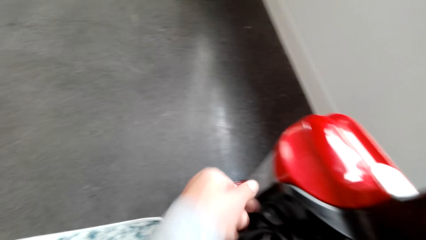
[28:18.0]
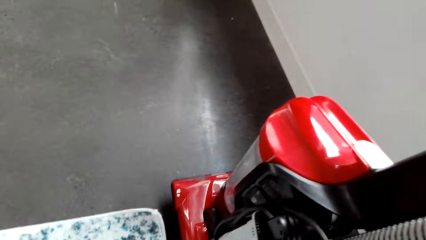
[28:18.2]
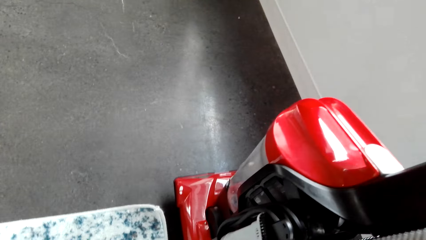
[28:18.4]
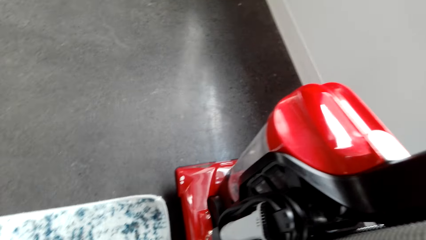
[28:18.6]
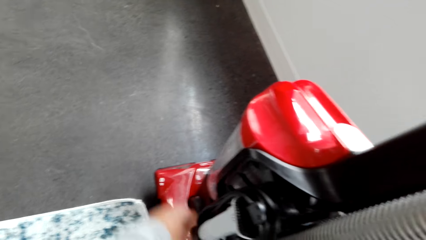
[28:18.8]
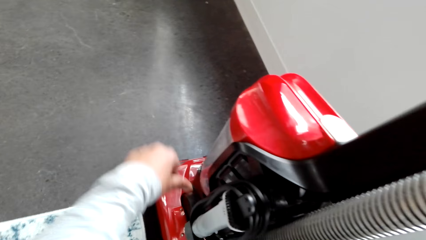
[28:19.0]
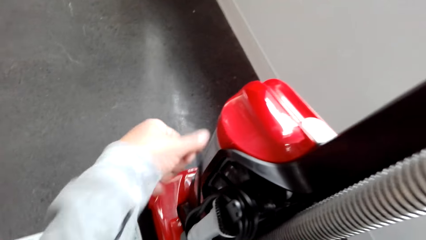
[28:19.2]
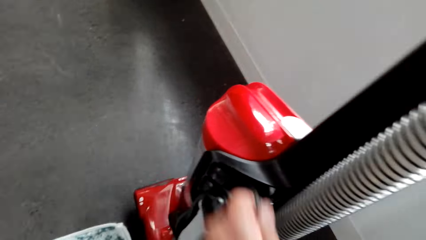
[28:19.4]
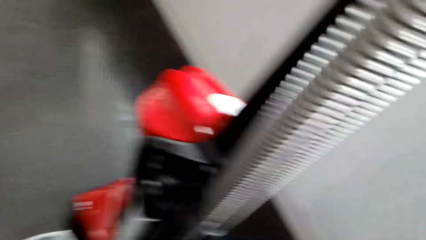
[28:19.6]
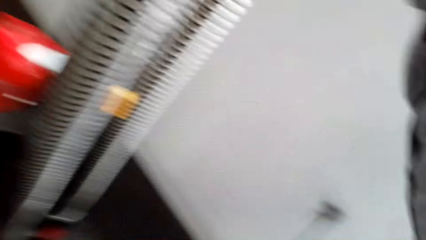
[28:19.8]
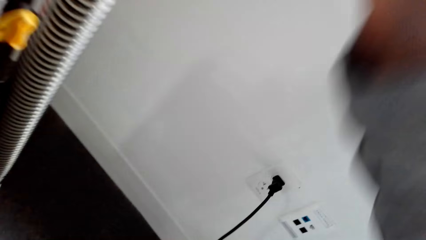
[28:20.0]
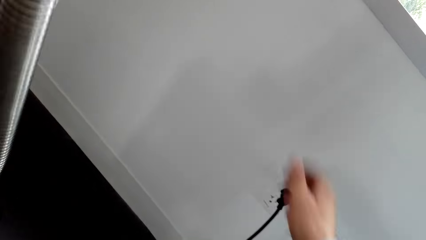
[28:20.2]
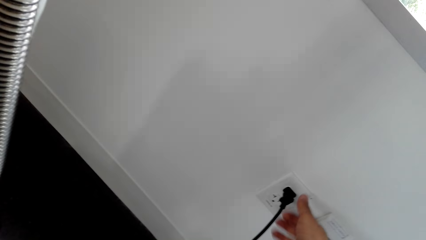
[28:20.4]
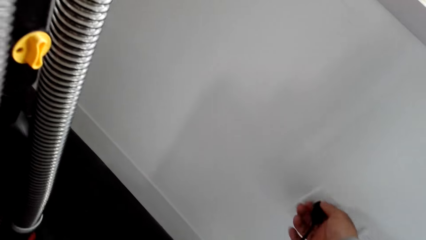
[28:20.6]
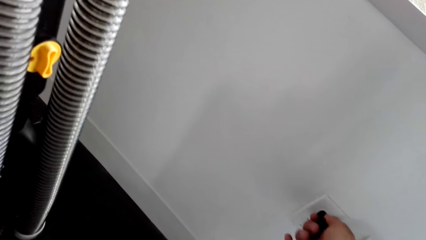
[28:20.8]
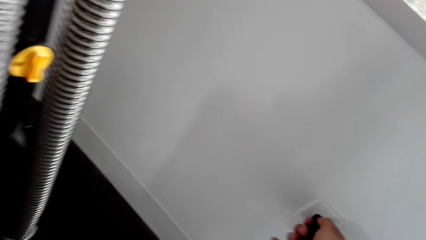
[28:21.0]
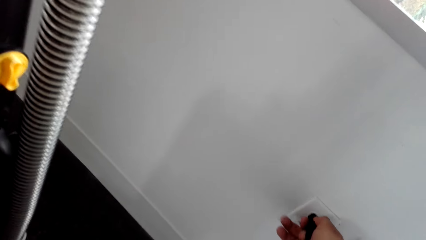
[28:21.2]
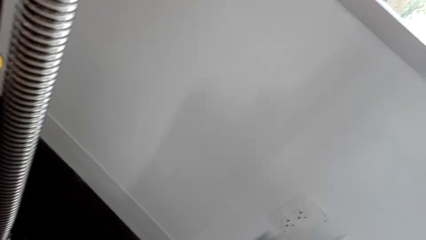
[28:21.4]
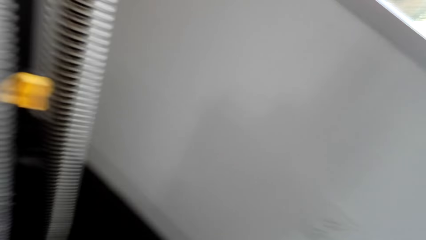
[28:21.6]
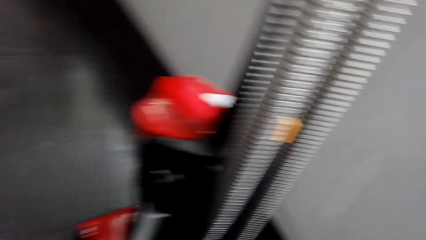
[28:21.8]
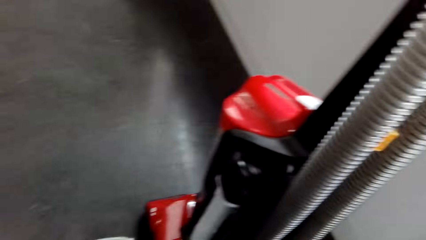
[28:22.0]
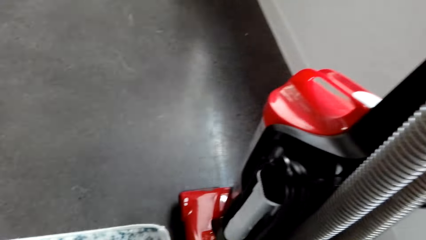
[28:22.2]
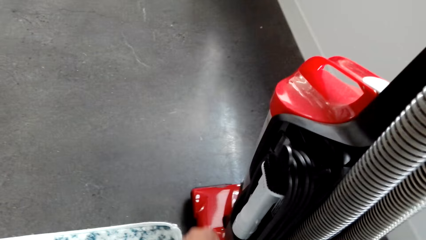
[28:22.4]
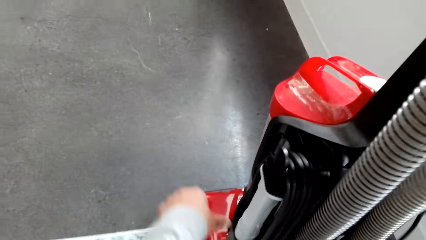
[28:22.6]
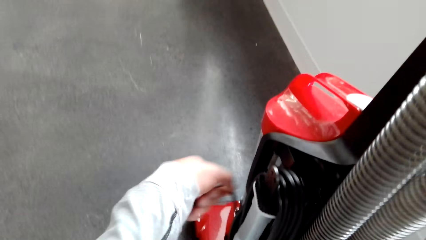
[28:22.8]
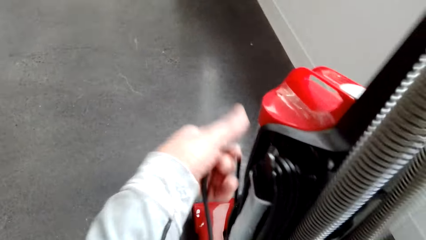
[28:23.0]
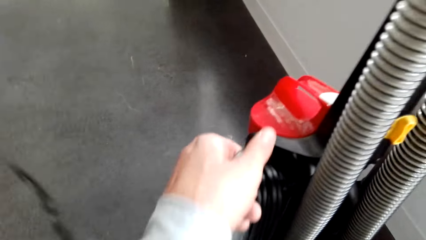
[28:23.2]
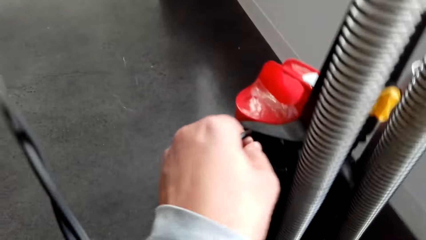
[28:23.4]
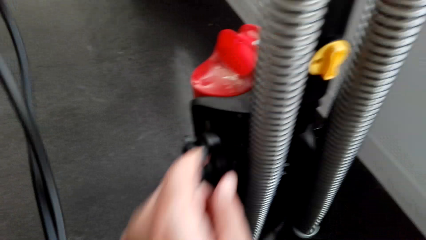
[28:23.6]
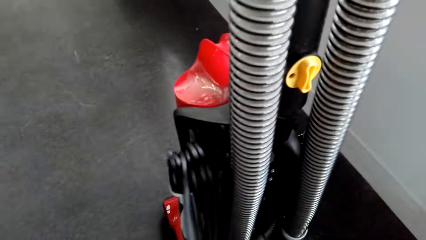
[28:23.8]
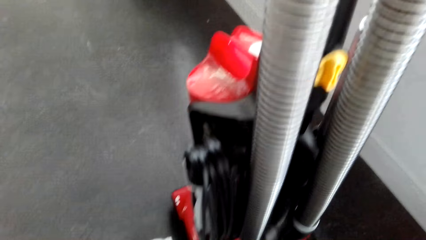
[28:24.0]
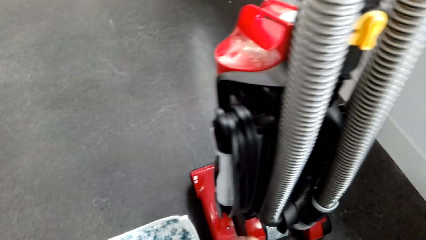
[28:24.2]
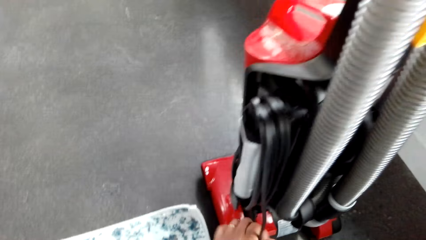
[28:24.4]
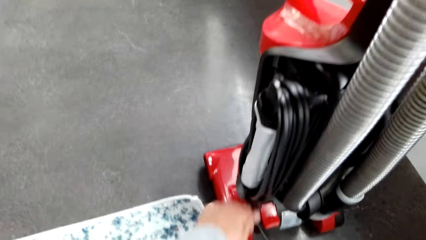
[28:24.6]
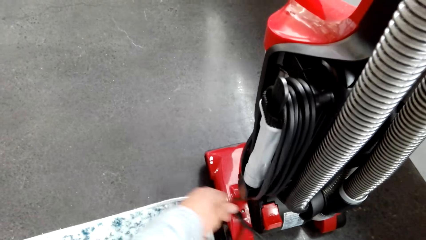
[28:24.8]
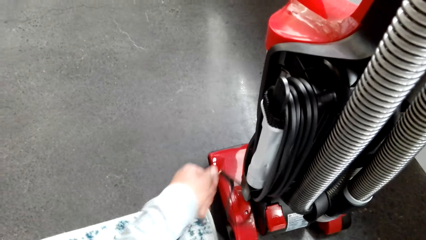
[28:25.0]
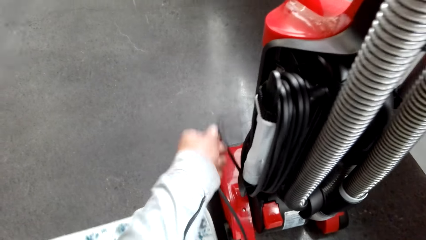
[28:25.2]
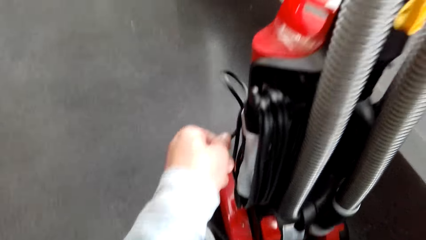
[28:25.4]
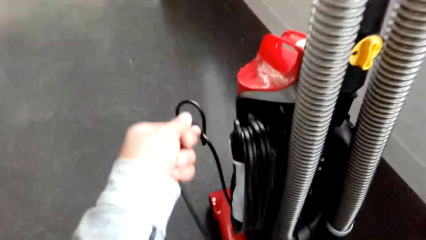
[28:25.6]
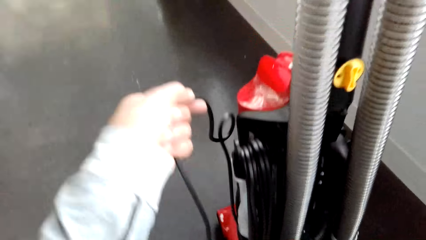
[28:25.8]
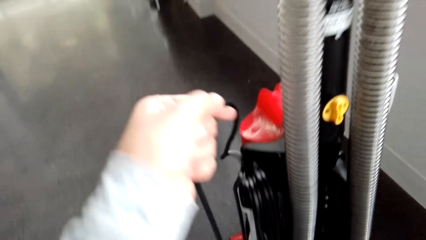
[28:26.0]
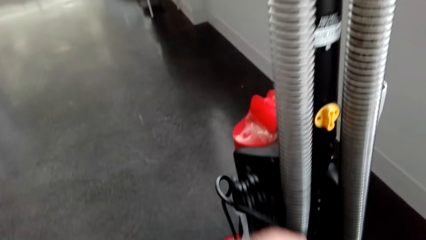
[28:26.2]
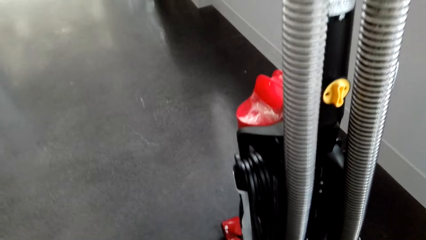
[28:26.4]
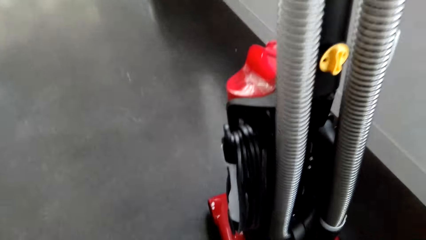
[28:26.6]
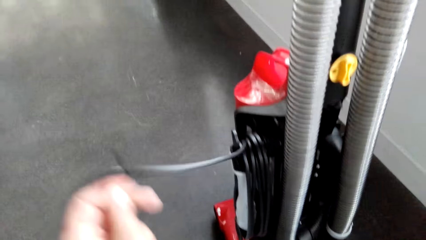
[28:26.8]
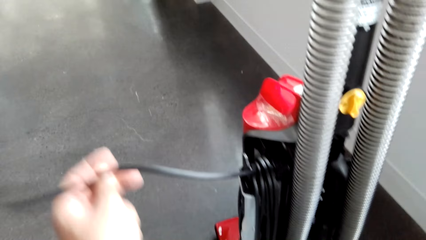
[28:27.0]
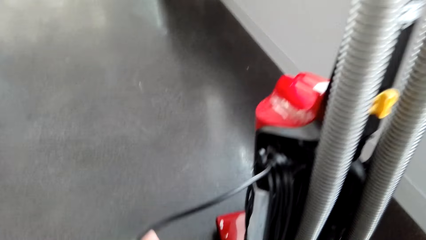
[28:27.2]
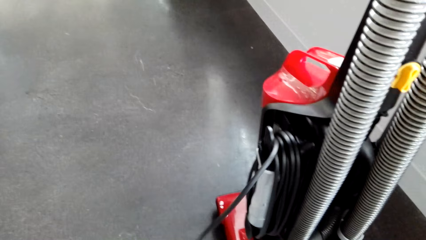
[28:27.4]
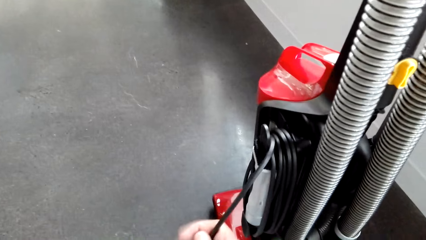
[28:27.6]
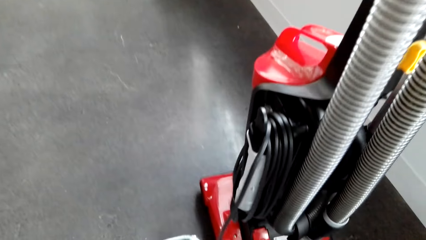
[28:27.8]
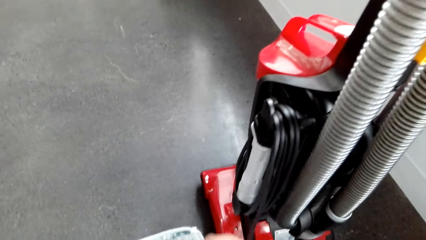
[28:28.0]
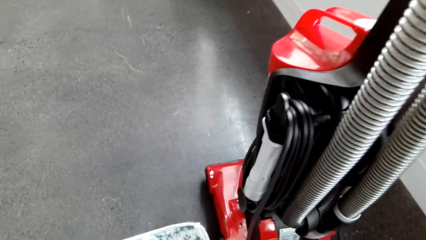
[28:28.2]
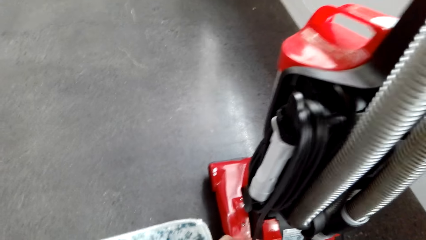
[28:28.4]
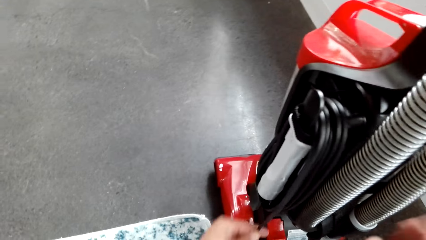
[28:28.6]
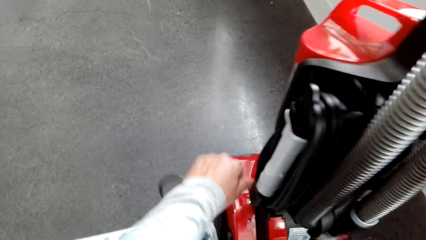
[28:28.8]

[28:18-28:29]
The camera wearer unplugs the cable from the socket. They wrap the cable around the vacuum cleaner.

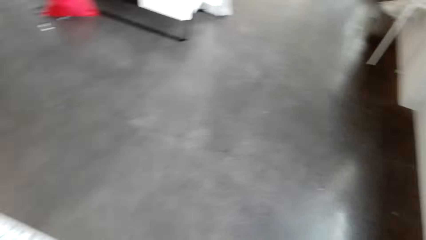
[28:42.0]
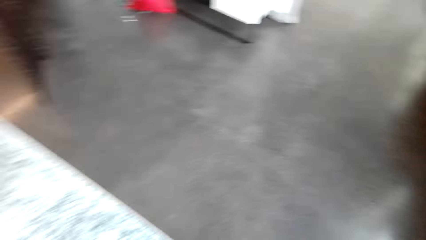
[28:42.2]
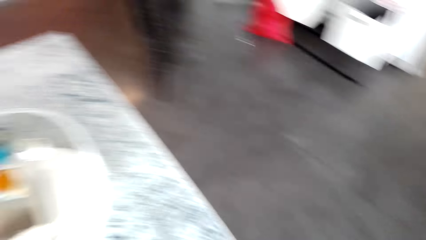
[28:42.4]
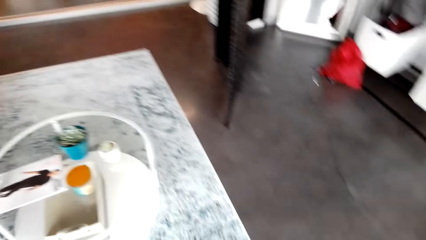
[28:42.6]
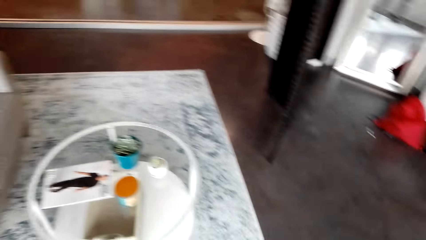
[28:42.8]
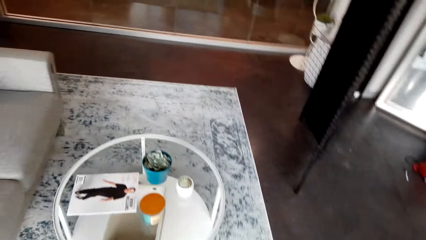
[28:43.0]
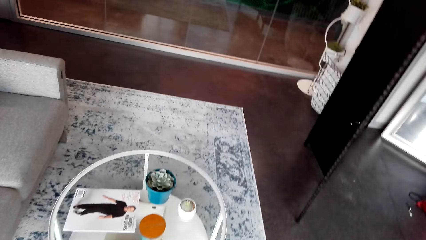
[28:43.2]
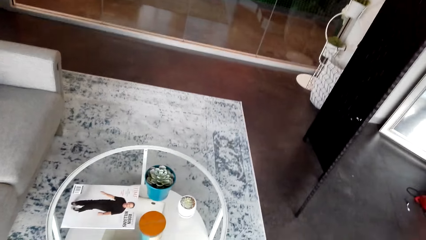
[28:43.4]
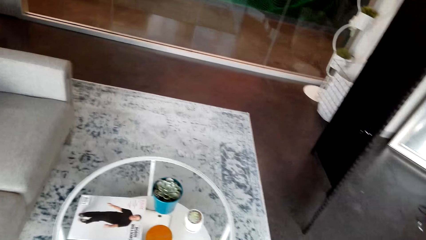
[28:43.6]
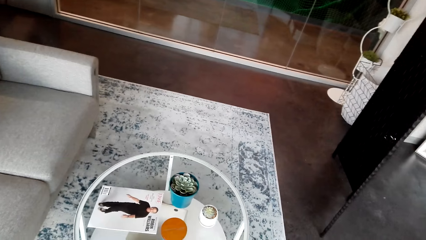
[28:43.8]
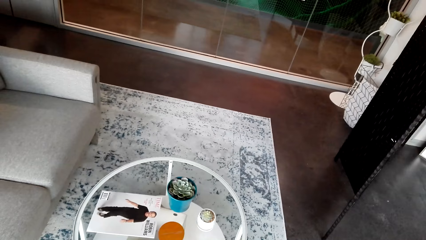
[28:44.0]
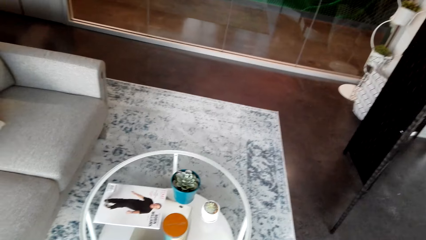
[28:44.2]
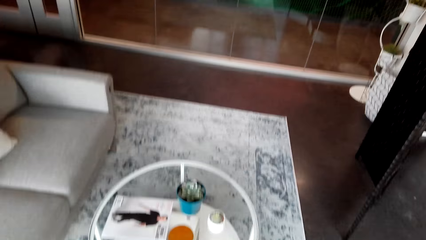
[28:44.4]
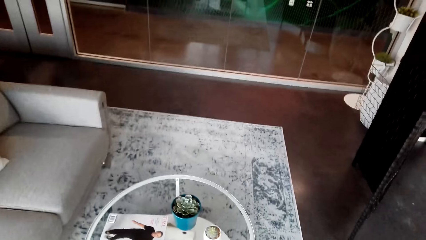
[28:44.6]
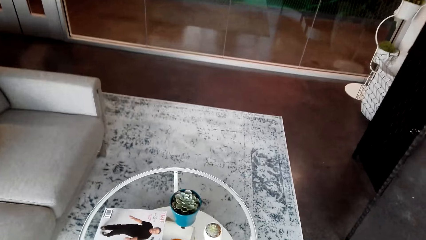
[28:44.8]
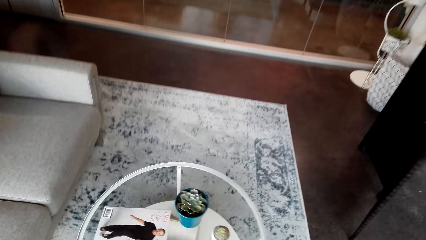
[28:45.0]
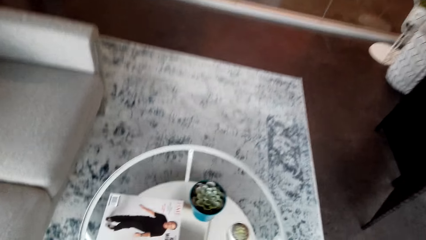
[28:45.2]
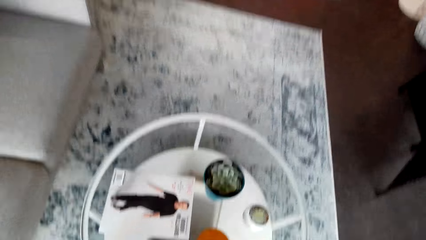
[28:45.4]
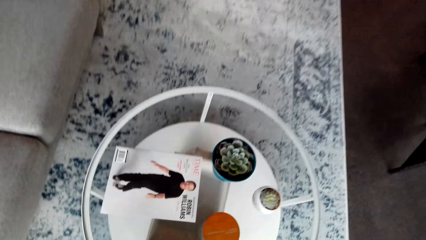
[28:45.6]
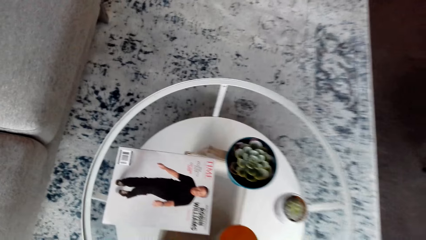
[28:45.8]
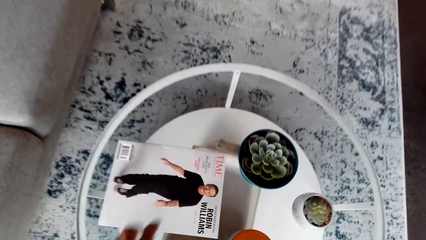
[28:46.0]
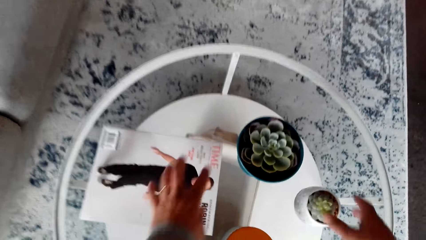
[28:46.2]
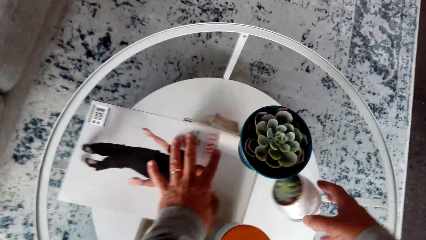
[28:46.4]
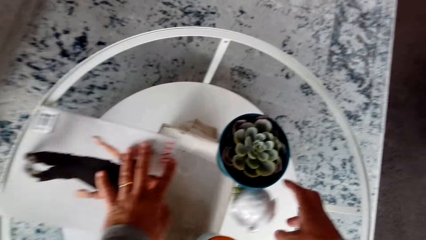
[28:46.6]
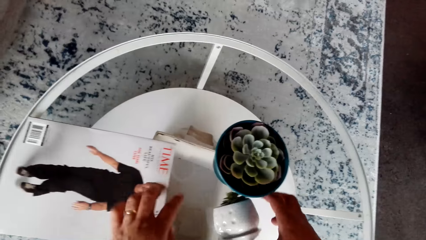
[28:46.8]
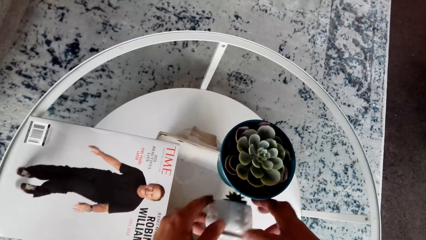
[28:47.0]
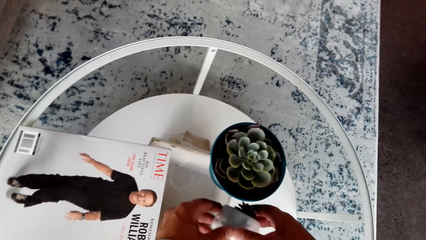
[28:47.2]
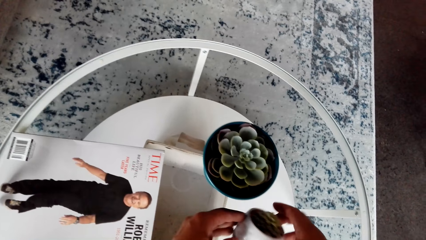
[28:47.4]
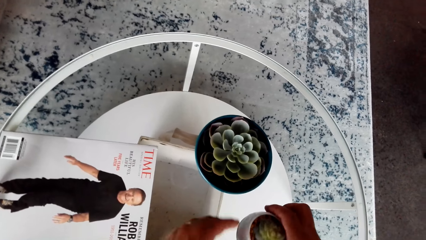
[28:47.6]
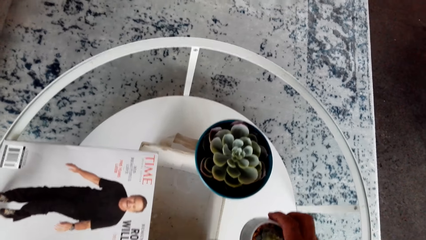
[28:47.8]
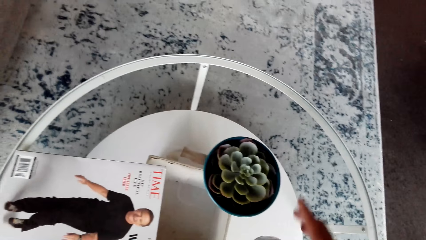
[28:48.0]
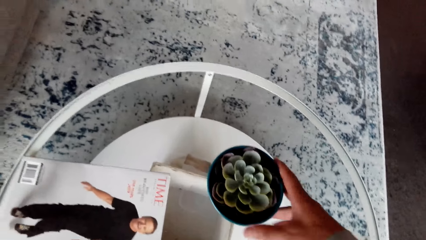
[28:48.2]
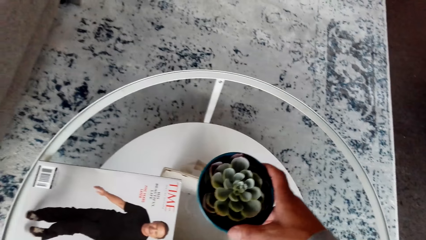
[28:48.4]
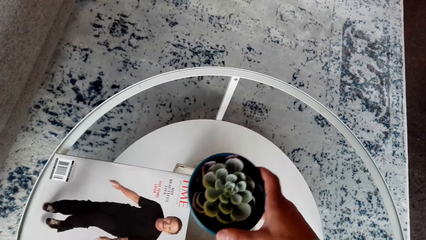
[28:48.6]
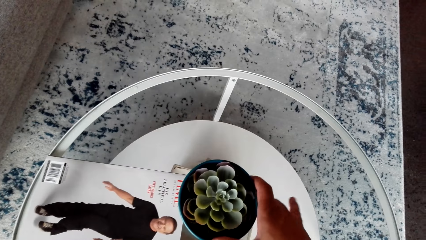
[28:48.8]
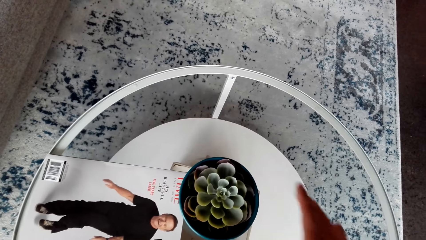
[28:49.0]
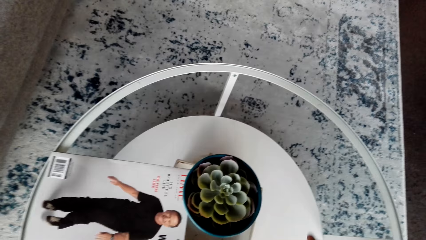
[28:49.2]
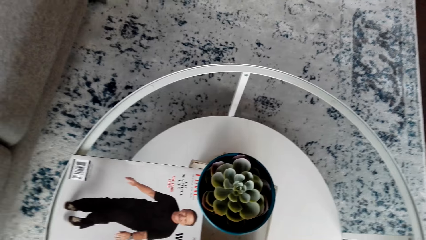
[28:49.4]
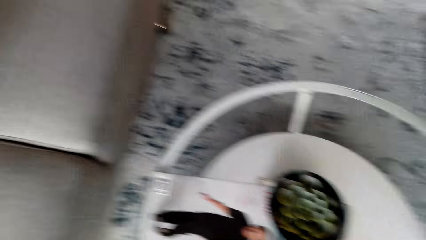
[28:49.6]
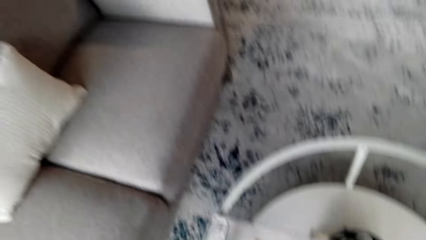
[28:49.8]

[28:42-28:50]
The camera wearer moves around the room. They arrange the flower pots on the coffee table.
